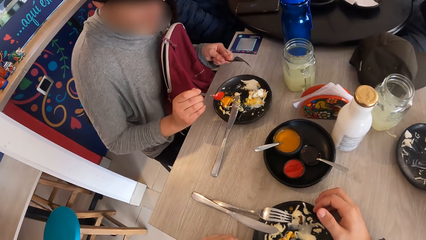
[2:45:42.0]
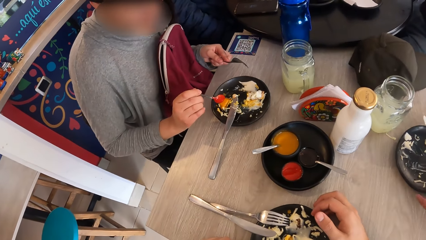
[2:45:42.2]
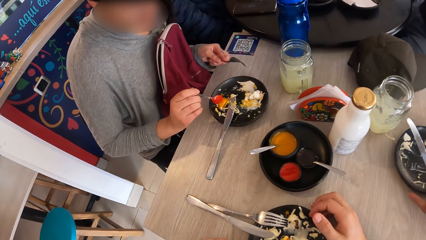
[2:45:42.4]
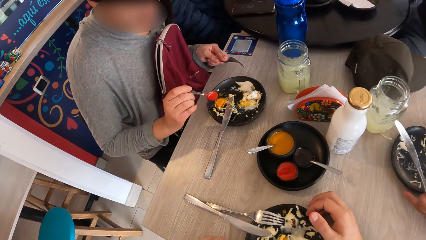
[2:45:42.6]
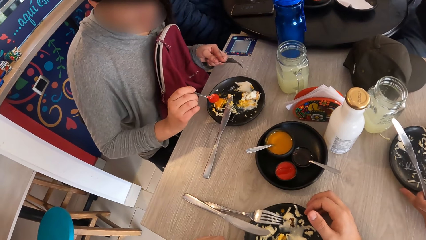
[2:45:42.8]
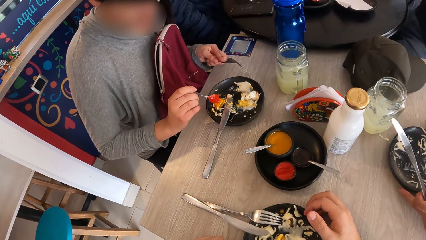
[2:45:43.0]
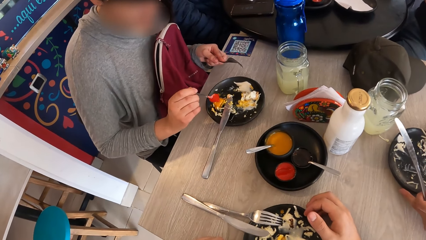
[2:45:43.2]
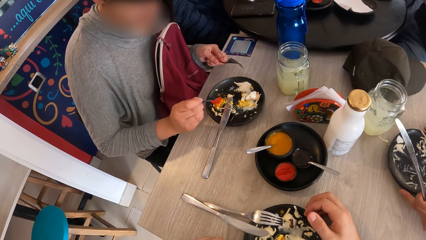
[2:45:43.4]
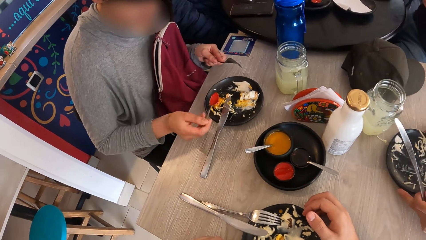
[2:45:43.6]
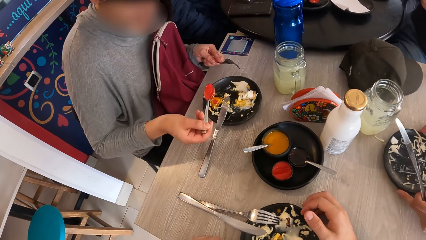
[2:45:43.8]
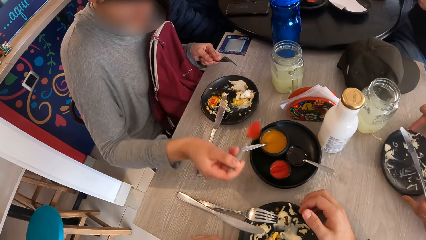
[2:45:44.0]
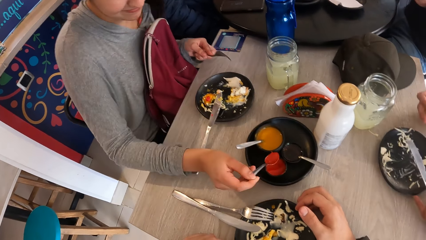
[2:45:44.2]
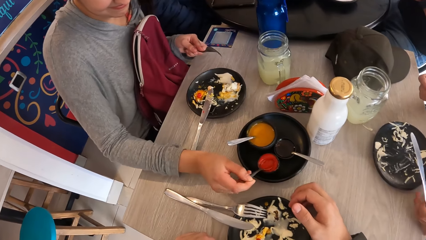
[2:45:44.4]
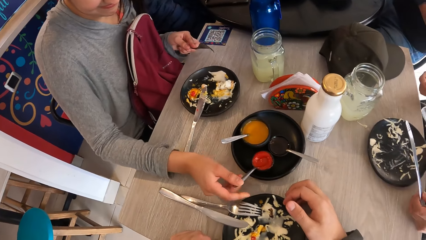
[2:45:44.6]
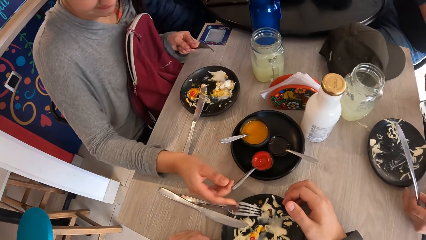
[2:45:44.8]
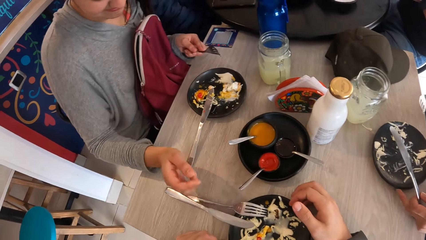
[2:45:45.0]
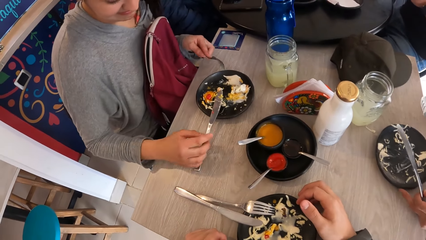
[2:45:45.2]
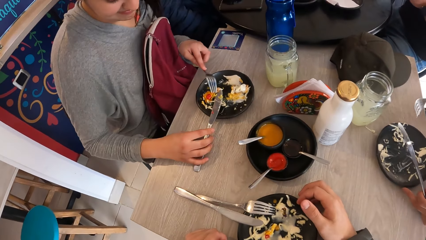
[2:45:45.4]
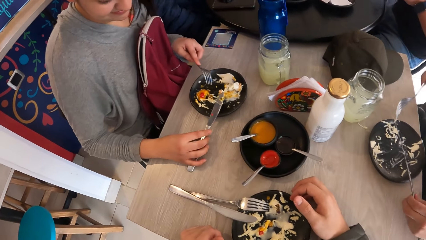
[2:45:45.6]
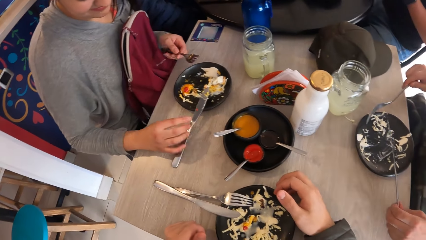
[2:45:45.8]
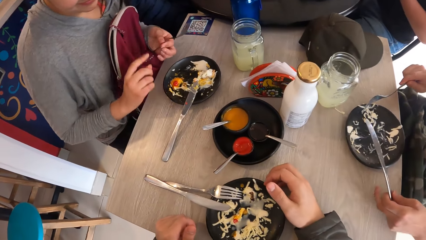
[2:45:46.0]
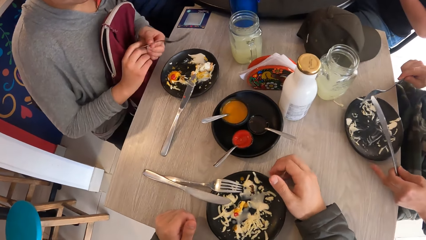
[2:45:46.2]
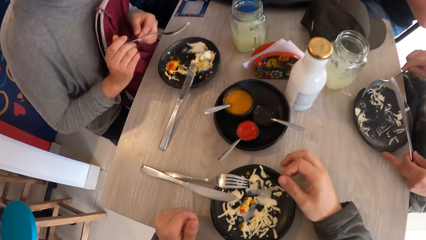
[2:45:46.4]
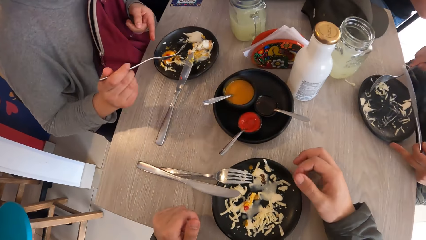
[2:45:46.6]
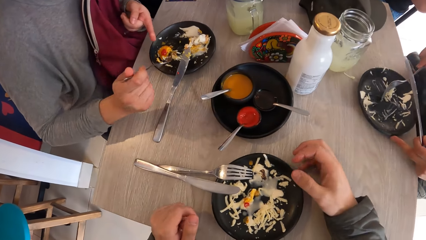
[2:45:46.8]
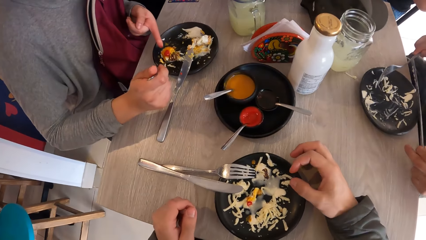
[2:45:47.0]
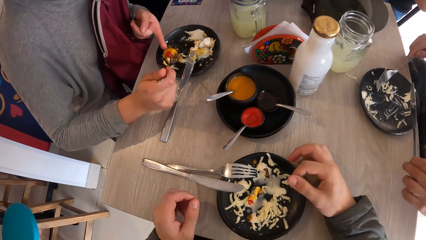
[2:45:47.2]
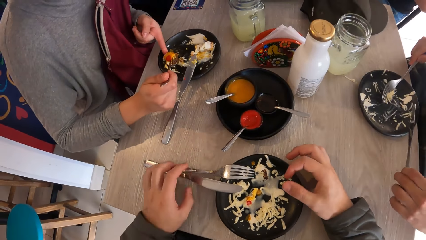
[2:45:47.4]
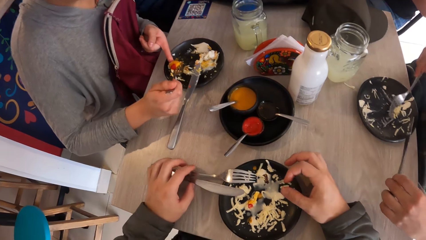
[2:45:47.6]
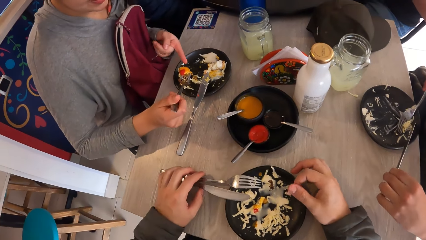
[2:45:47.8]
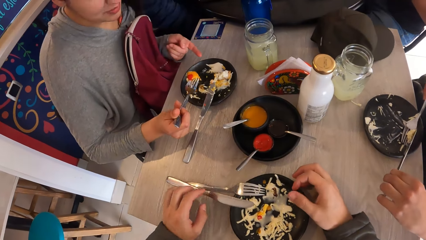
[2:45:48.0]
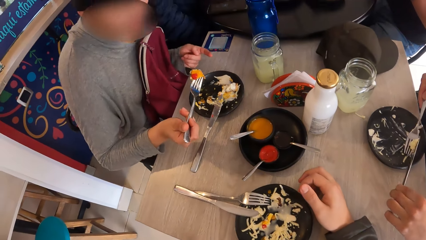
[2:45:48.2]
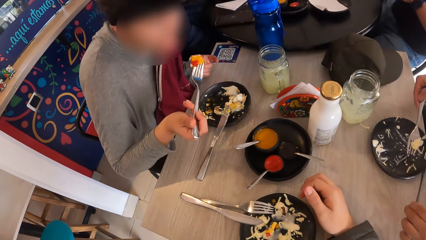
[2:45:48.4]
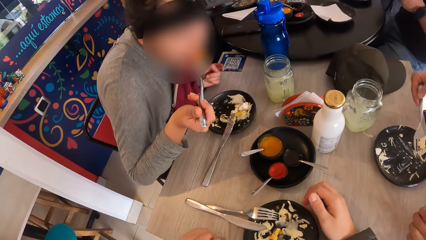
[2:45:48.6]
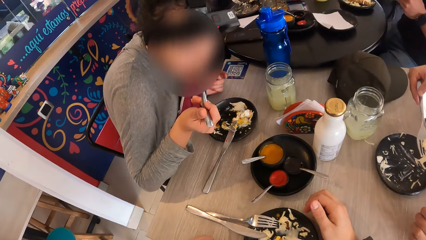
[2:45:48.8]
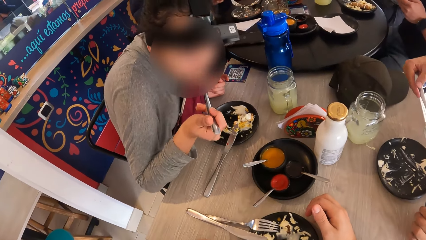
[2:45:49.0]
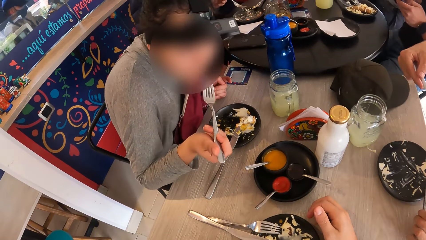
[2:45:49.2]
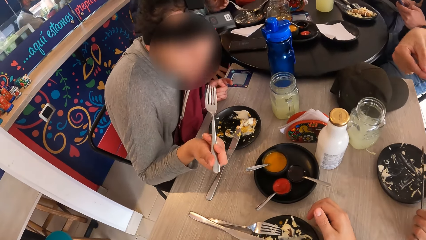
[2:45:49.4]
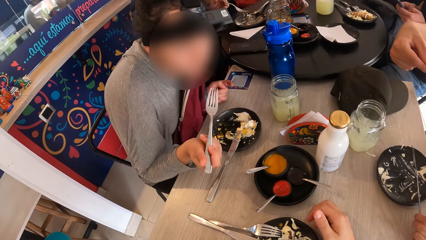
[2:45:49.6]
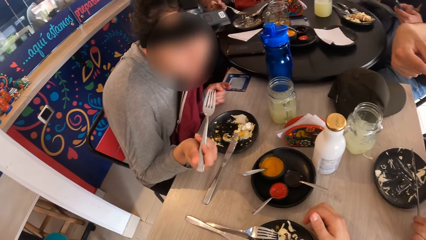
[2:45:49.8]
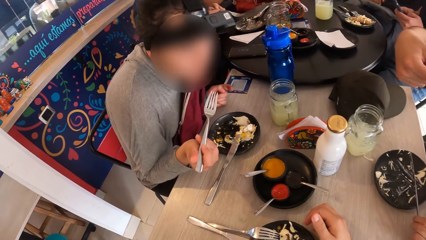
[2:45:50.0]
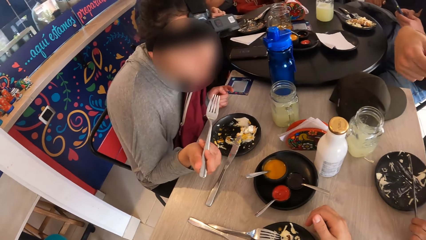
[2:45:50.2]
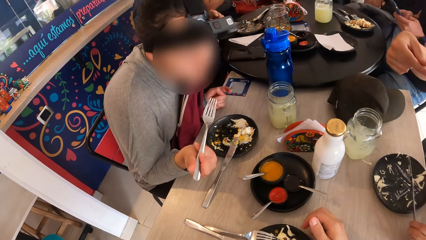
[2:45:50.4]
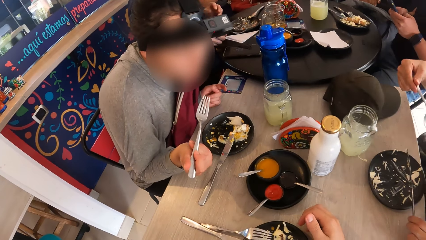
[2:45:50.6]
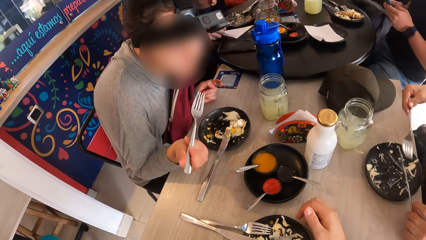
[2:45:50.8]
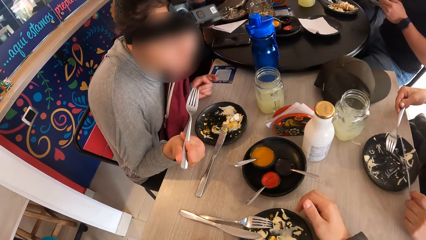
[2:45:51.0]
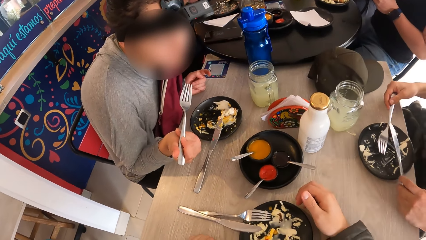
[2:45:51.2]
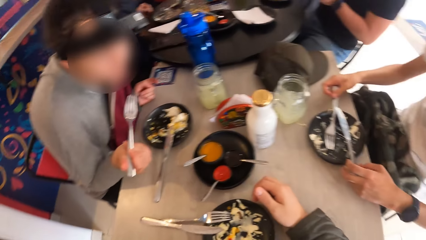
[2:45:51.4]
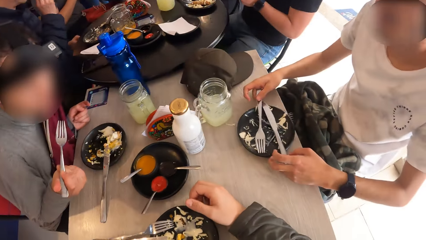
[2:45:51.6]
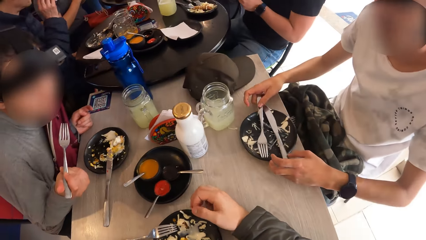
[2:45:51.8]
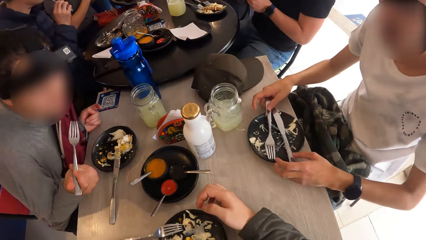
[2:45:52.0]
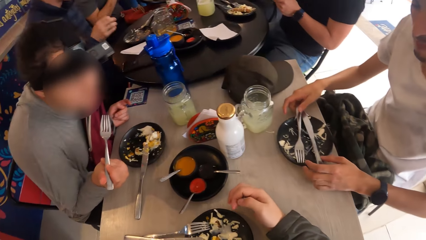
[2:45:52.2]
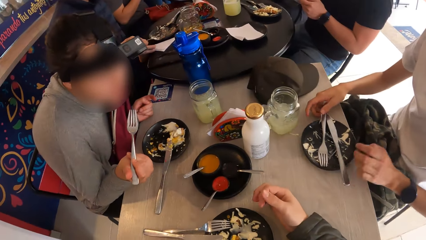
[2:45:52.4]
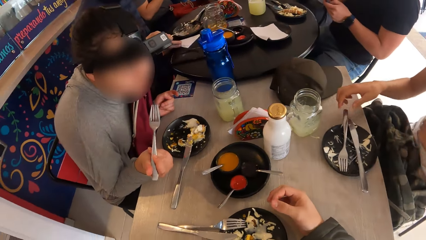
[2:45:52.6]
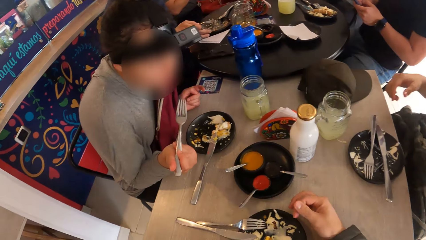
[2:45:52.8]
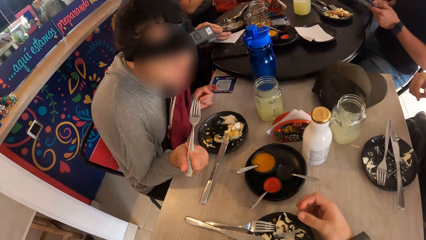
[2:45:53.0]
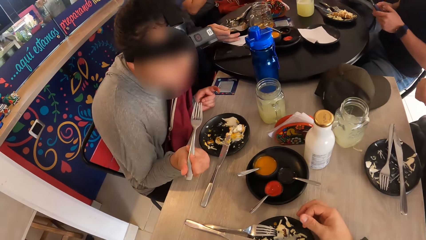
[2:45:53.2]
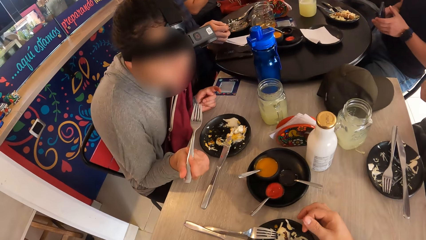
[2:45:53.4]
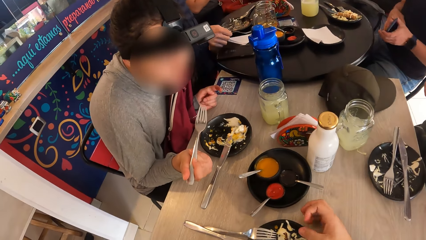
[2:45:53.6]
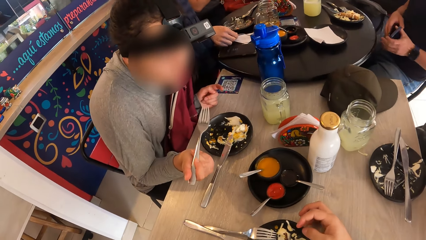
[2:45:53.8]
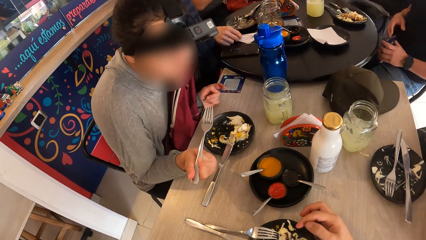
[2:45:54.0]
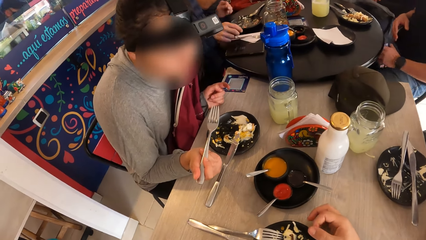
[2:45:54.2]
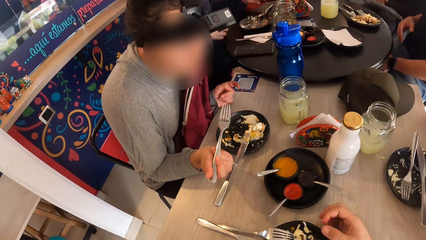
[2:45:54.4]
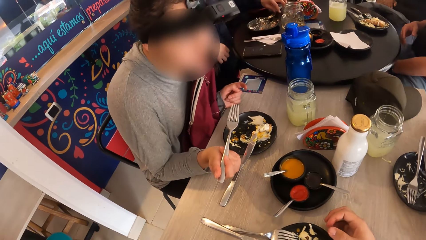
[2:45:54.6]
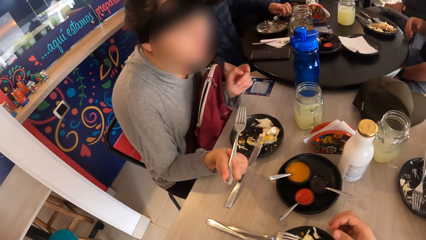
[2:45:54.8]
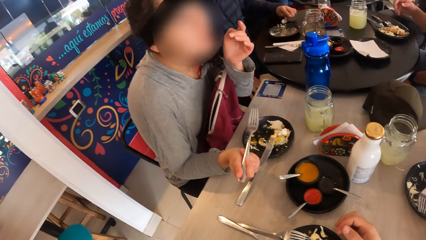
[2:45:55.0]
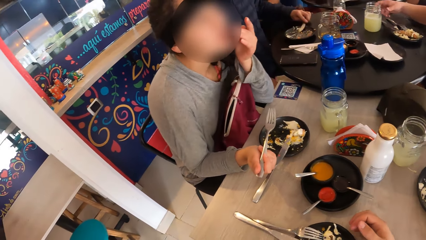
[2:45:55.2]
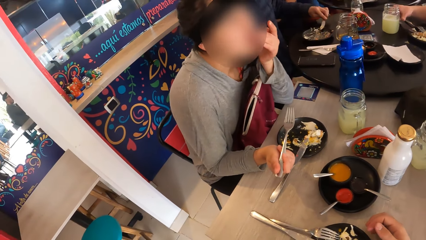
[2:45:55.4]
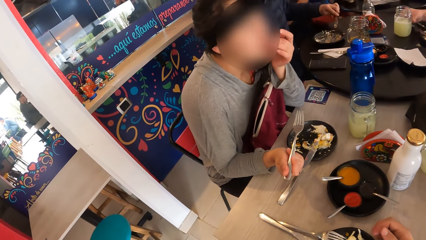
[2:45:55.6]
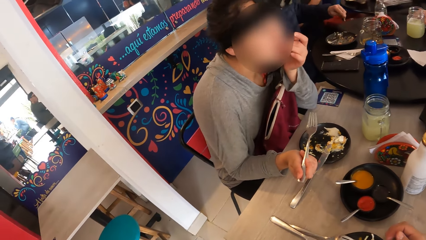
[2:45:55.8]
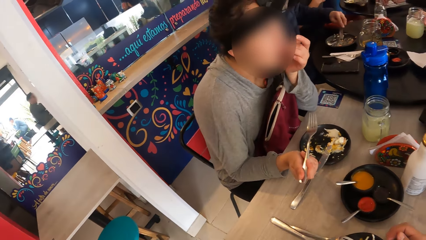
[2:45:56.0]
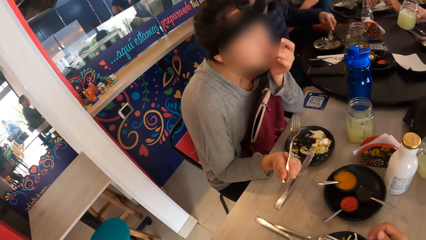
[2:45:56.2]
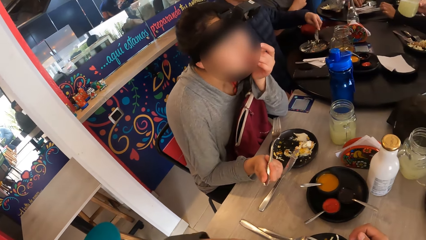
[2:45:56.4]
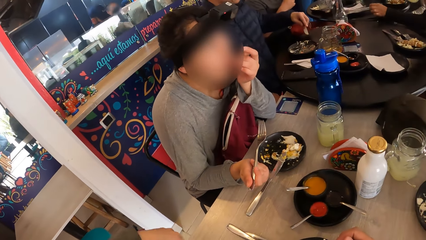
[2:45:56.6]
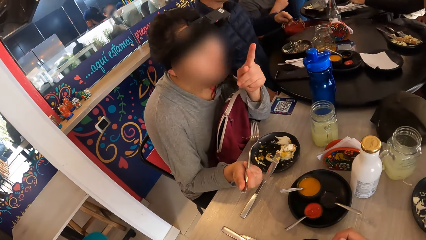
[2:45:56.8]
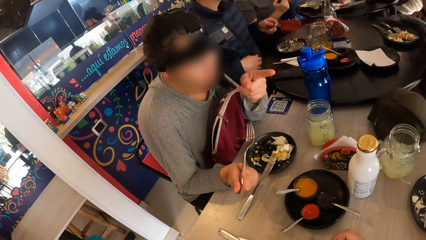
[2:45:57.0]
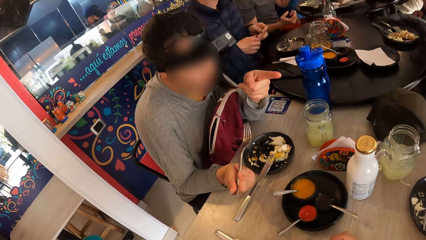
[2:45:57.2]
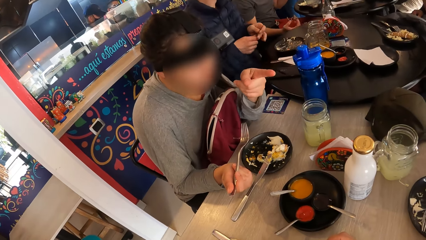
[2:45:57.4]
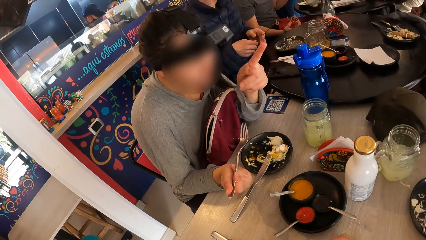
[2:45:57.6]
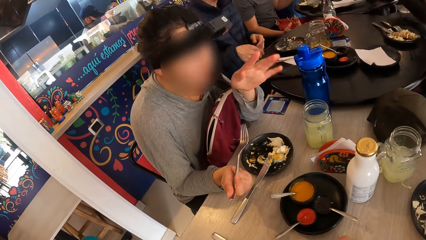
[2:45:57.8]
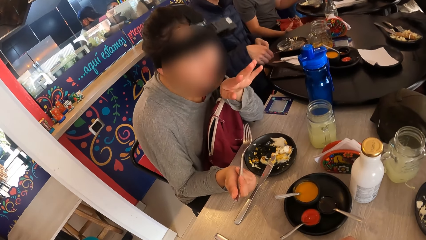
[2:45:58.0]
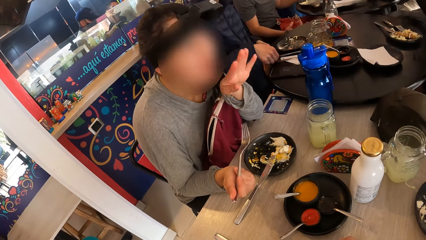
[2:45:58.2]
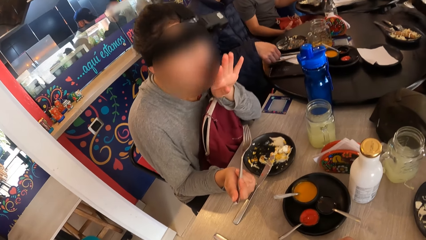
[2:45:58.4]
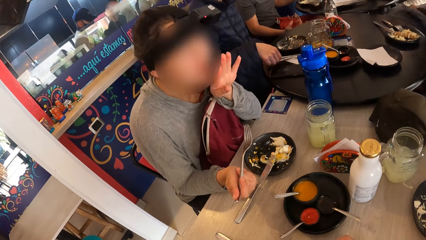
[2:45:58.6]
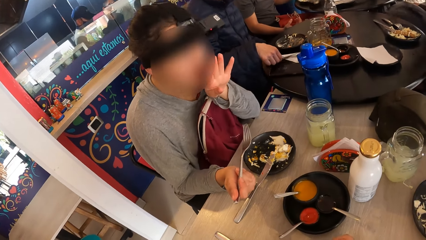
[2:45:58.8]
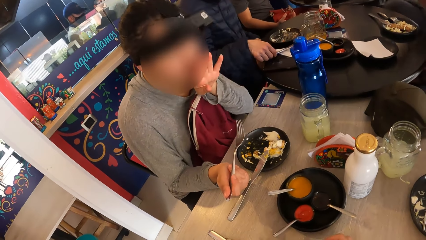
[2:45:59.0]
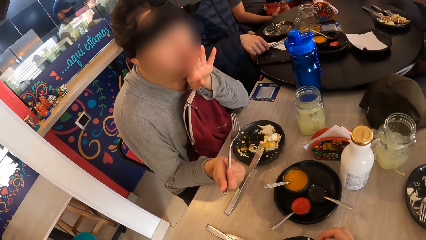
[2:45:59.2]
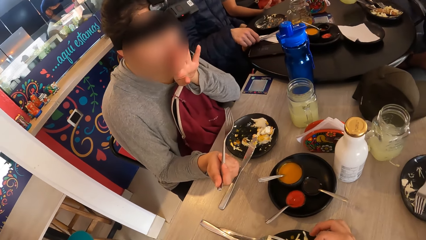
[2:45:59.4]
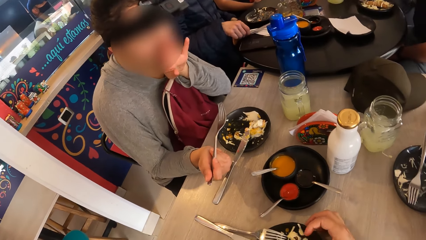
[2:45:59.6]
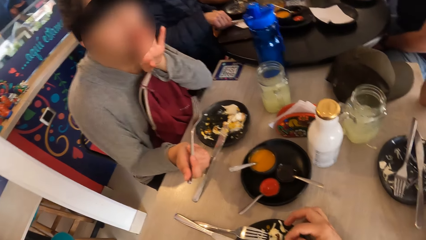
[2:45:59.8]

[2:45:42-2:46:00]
A woman speaks to the camera wearer. The woman puts the sauce on the food with a spoon in her left hand, drops the spoon in the bowl with her right hand, adjusts the knife on the table with her right hand, passes the fork from her left hand to her right hand, and picks the food from the plate with the fork in her right hand. The camera wearer touches the knife on the plate. The woman eats the food with the fork in her right hand. The camera wearer looks around. They rub the fingers. They look around.
